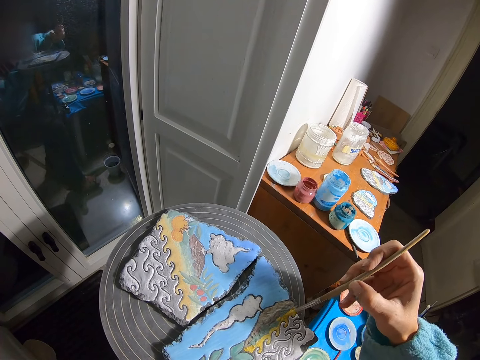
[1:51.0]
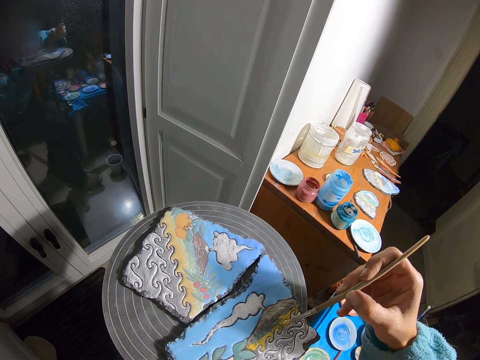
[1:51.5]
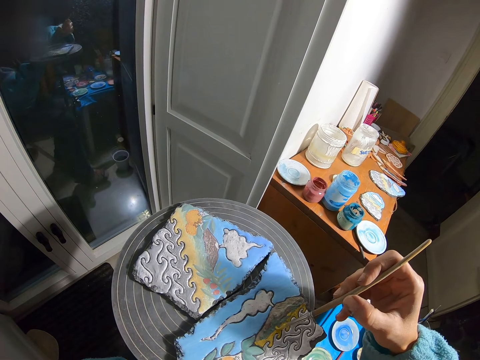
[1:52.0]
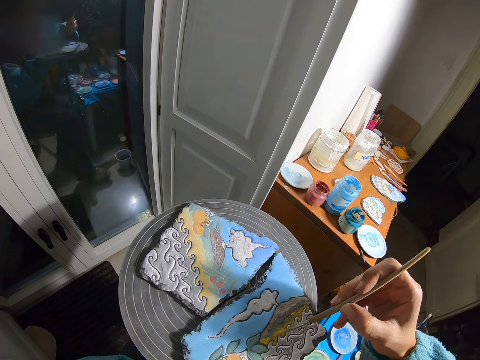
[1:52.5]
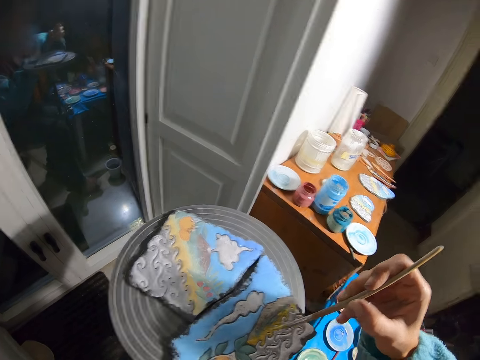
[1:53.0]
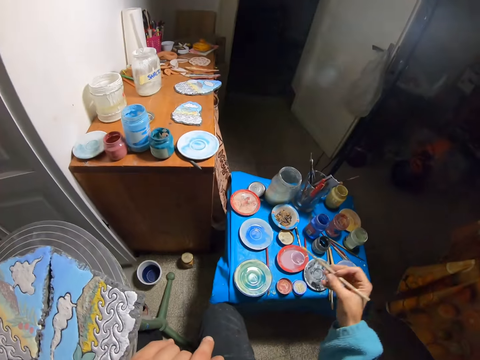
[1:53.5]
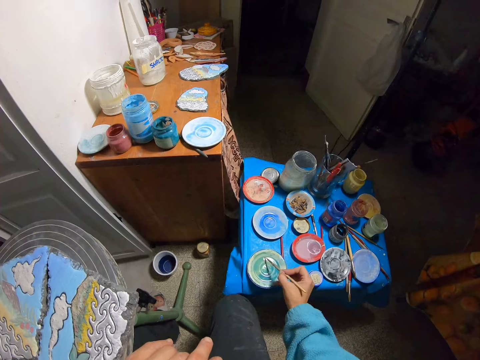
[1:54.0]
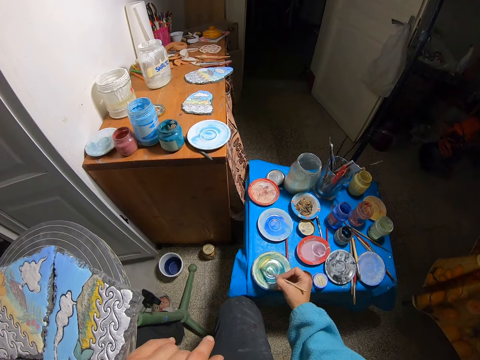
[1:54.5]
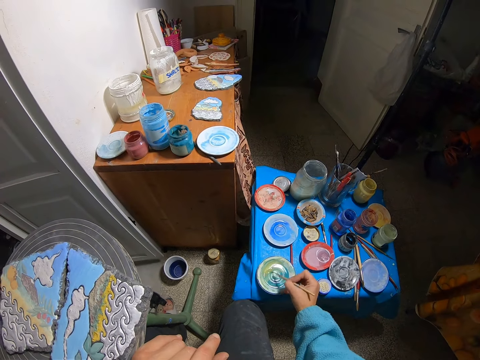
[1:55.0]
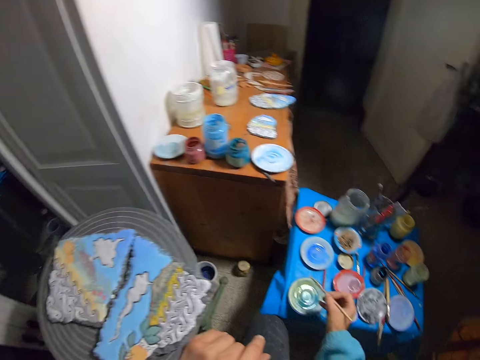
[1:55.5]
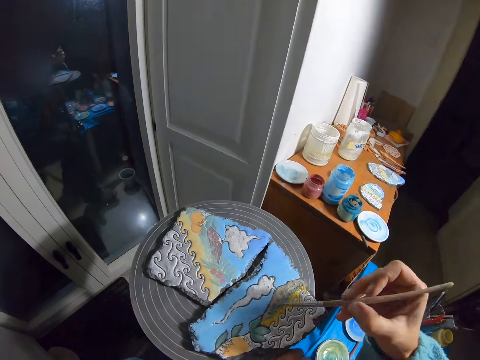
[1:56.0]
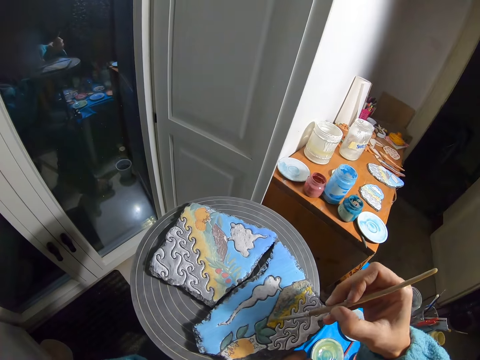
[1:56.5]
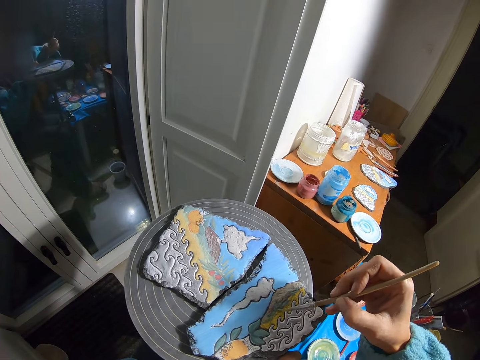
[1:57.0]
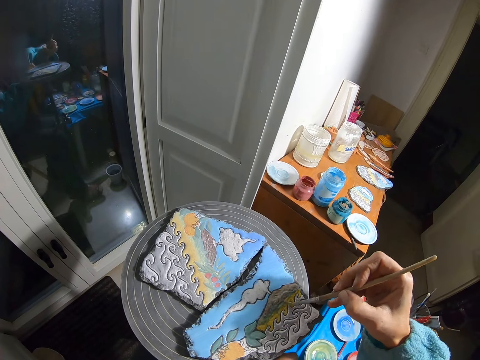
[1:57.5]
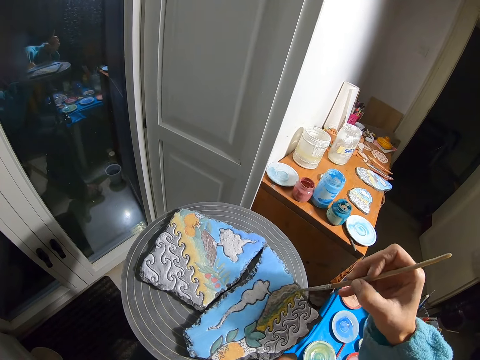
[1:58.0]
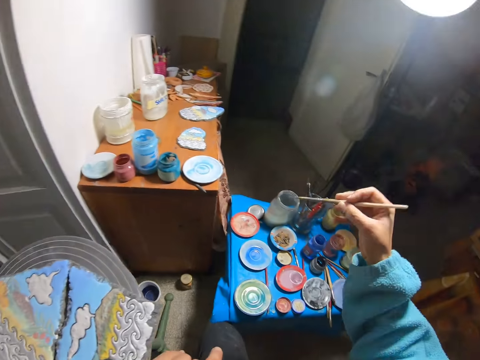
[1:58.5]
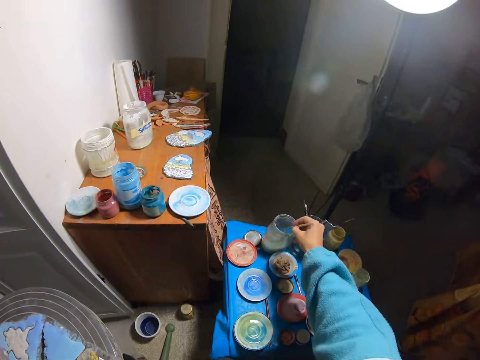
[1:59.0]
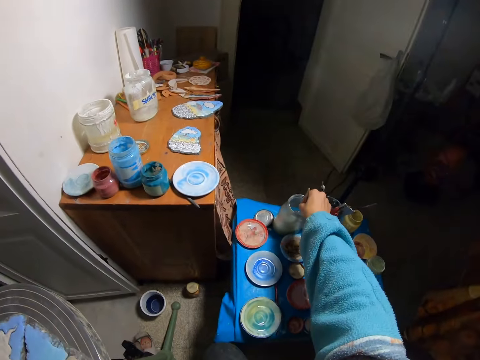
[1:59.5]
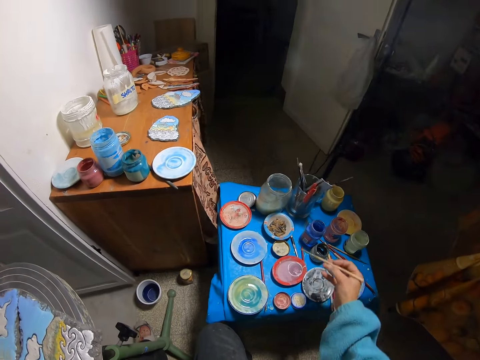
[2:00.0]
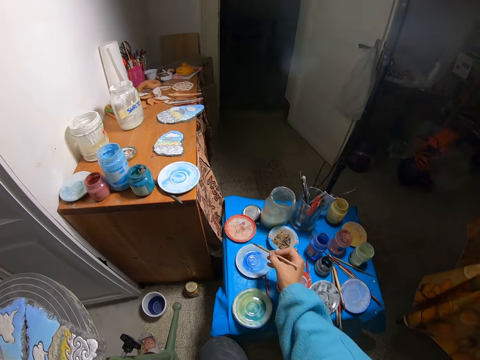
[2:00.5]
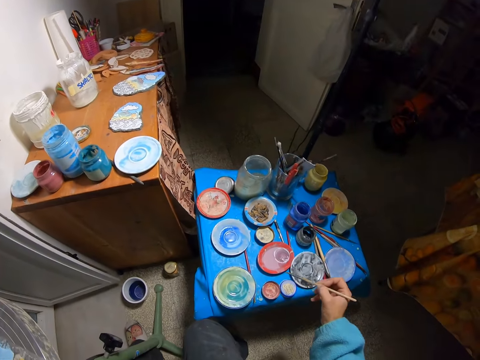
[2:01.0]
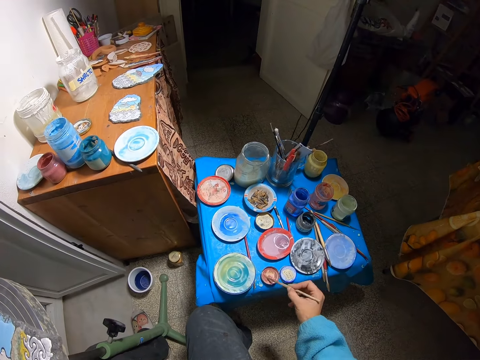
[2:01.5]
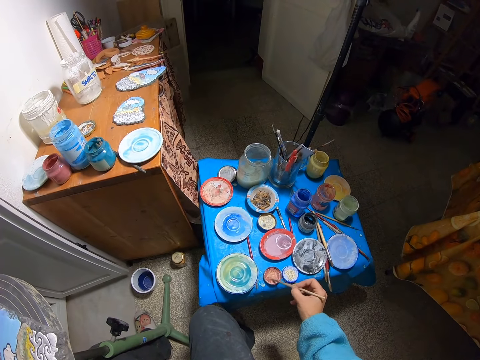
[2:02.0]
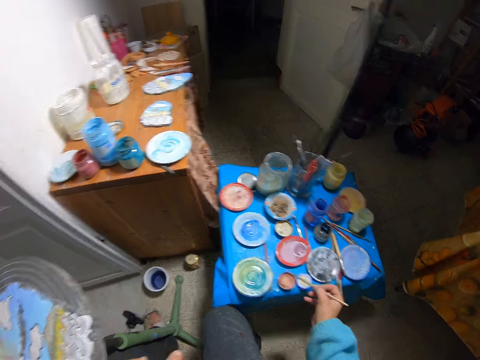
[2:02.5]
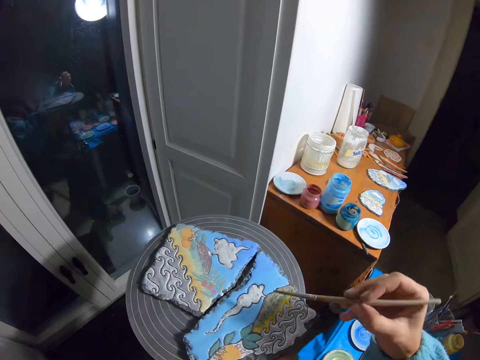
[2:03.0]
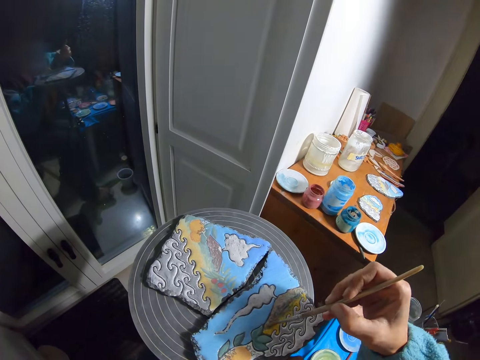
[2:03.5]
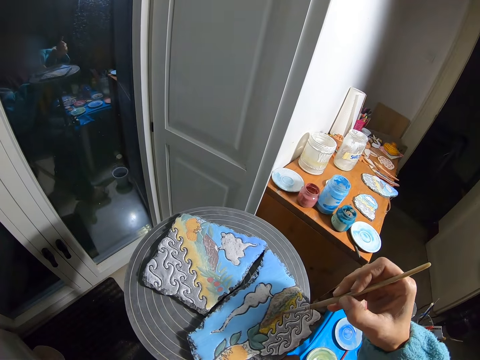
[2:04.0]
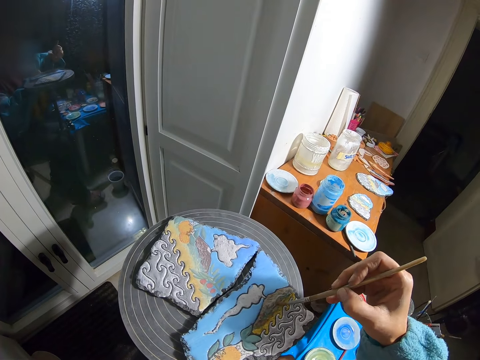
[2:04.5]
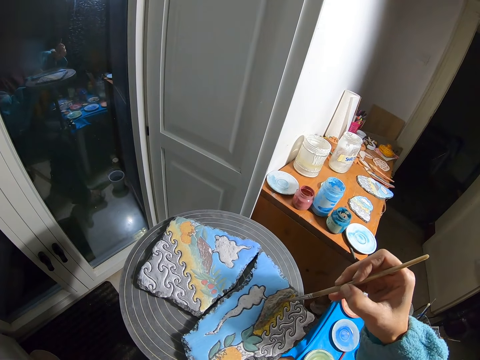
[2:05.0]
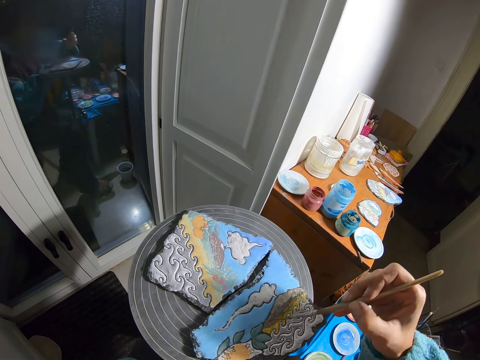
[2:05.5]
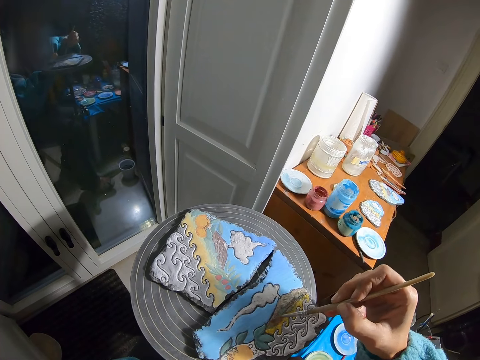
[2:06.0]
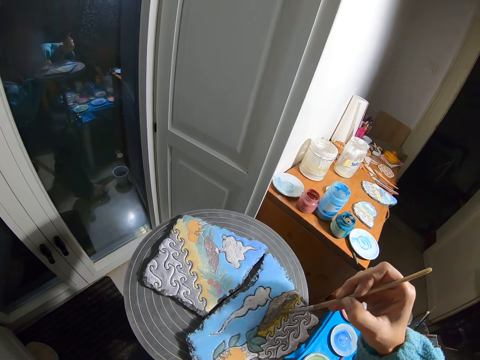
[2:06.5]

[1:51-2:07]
The camera wearer dips a paint brush in paint. He rubs the paint brush on the paint plate with his right hand. He paints the clay canvas with the paint brush in his right hand. He puts the paint brush in the bottle with his right hand. He rubs the paint brush on the paint plate with his right hand. He paints the clay canvas with the paint brush in his right hand.

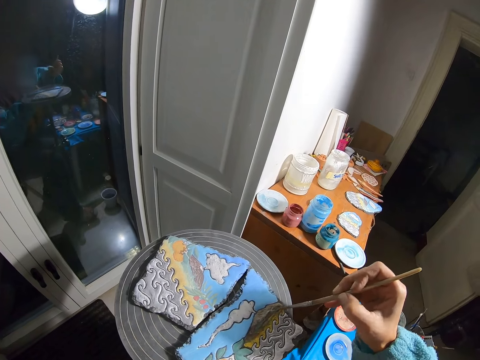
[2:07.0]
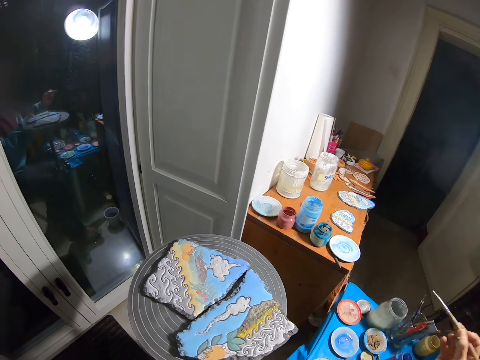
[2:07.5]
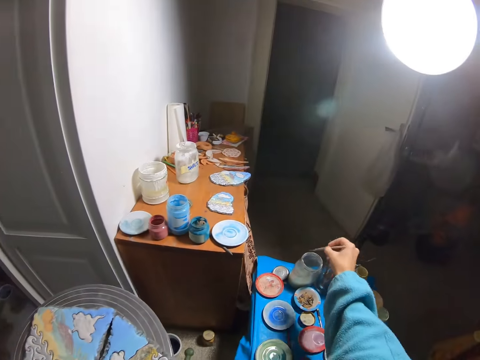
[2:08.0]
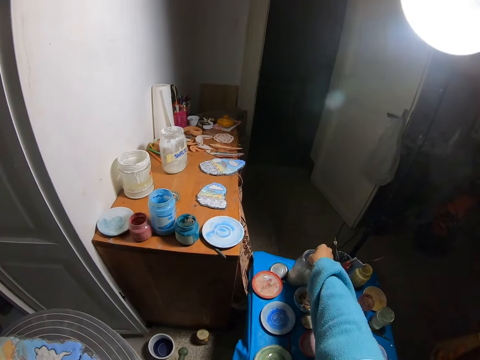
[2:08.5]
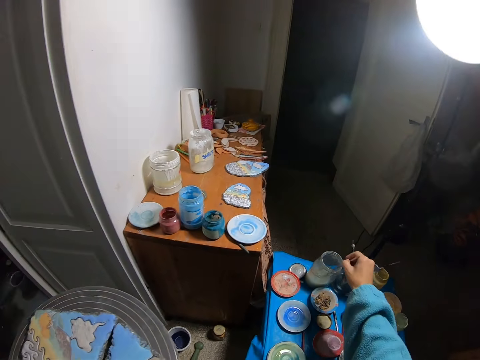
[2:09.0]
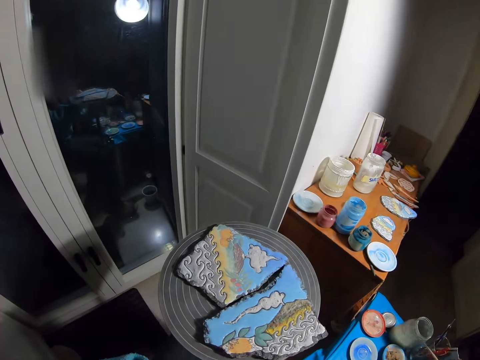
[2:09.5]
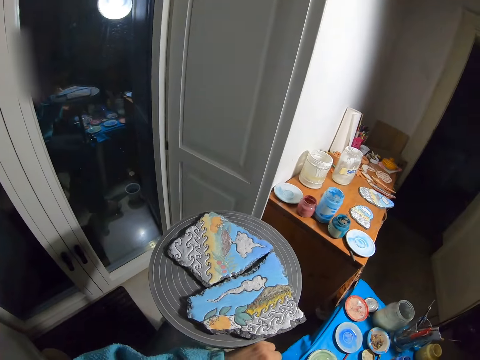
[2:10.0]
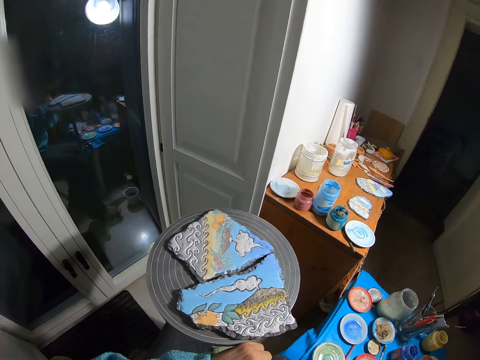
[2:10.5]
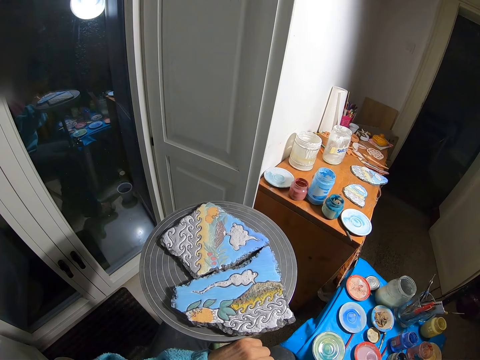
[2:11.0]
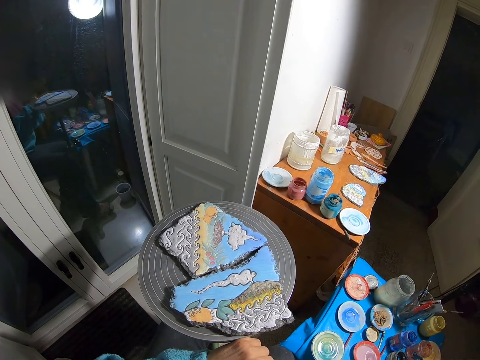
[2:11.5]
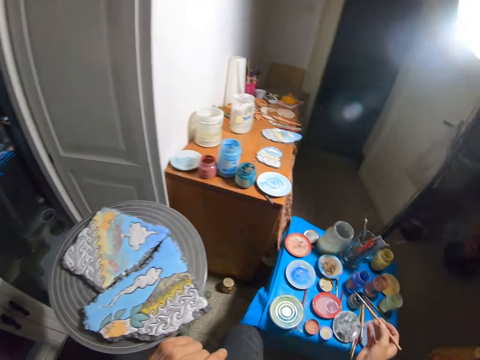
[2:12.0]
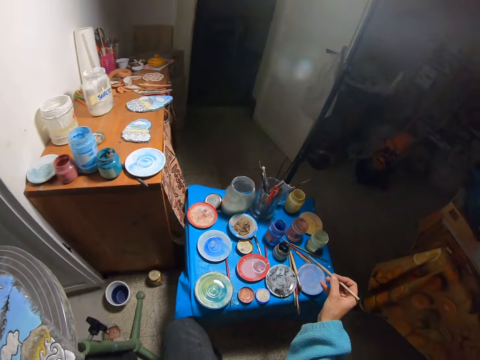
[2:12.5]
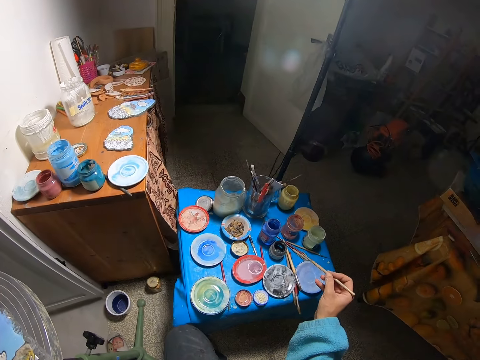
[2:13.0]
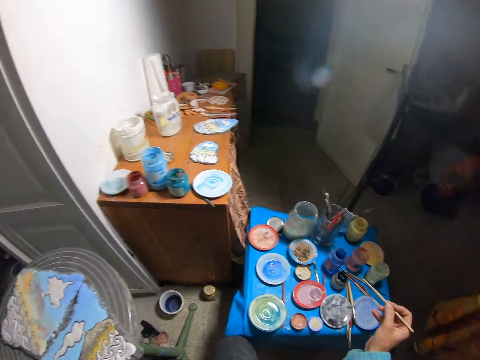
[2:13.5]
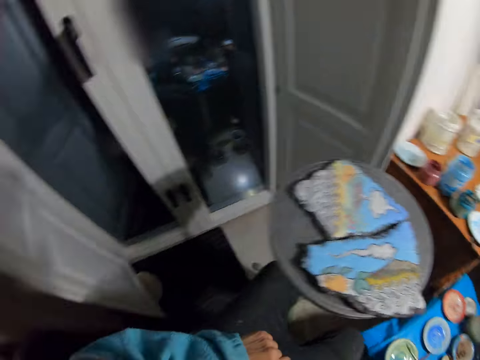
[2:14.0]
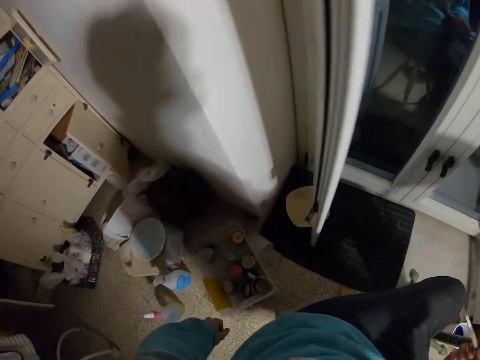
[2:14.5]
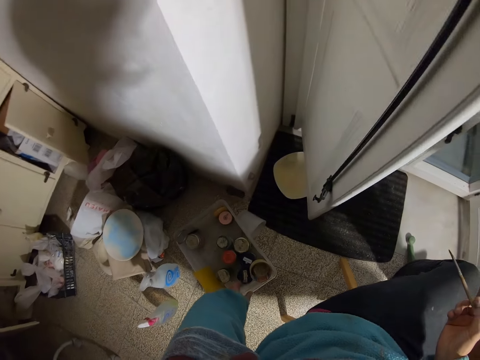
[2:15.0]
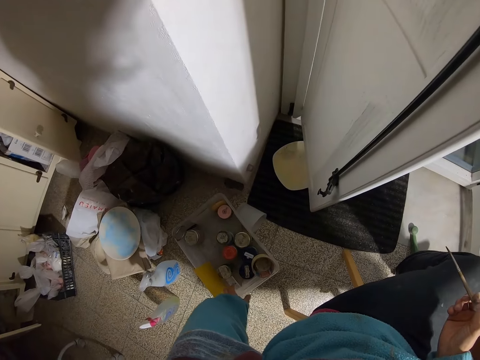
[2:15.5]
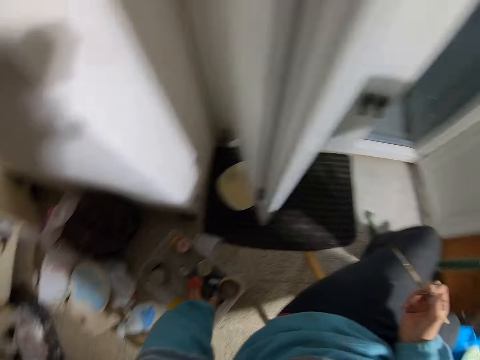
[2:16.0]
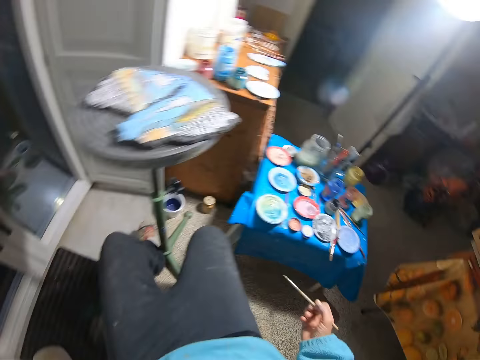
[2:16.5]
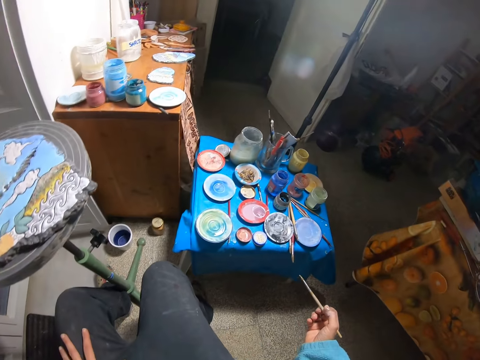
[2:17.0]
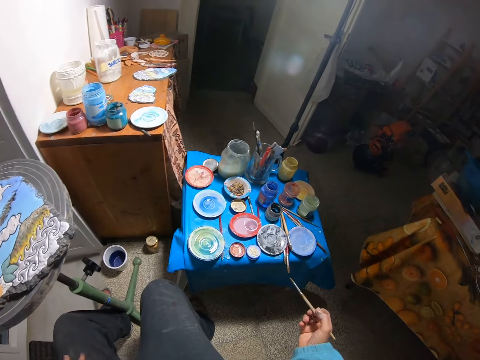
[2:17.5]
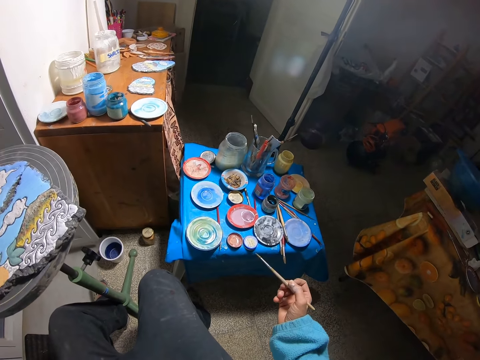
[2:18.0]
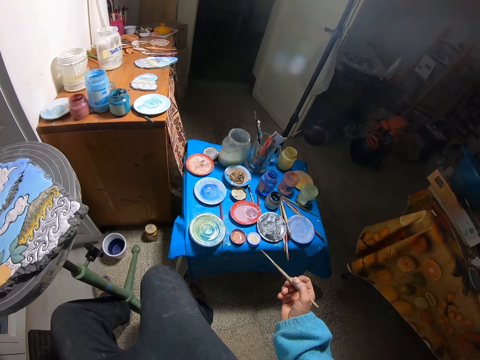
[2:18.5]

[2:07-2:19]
The camera wearer puts the paint brush in the bottle with his right hand. He looks around.
